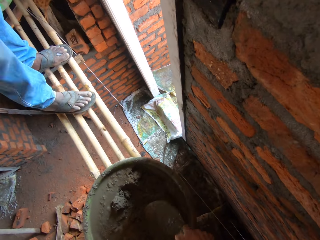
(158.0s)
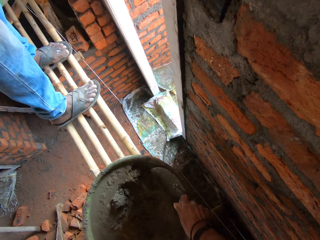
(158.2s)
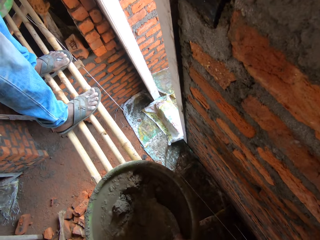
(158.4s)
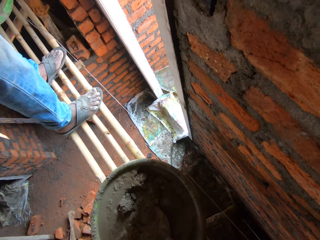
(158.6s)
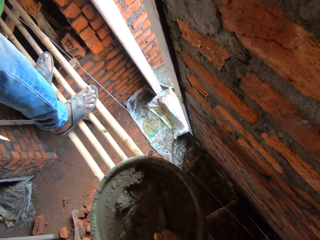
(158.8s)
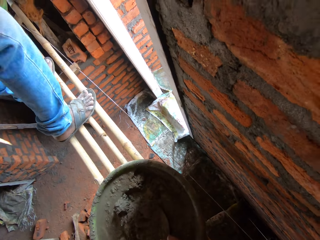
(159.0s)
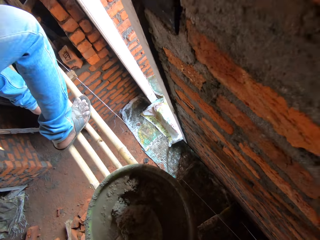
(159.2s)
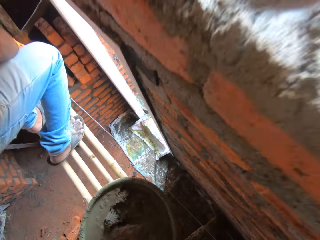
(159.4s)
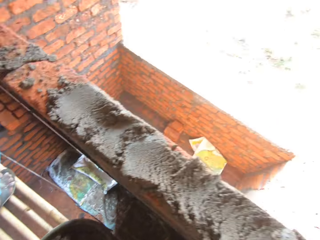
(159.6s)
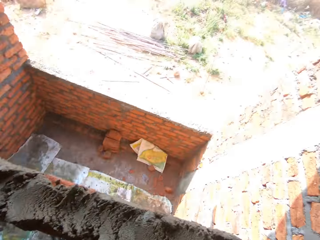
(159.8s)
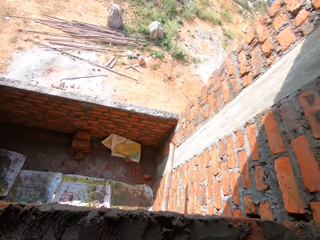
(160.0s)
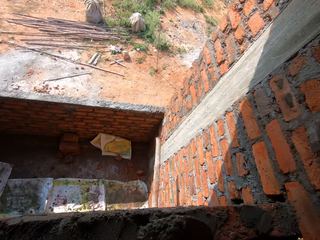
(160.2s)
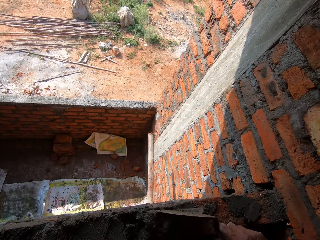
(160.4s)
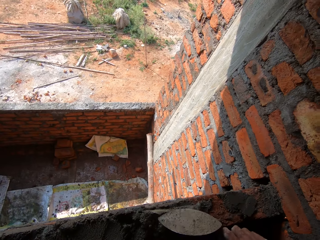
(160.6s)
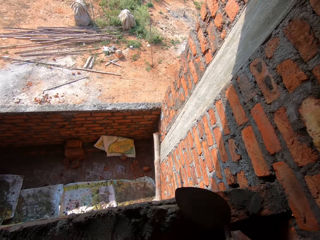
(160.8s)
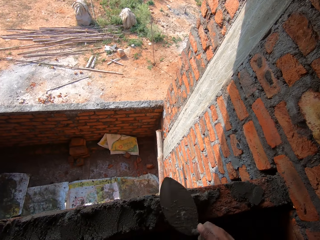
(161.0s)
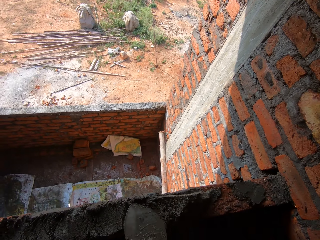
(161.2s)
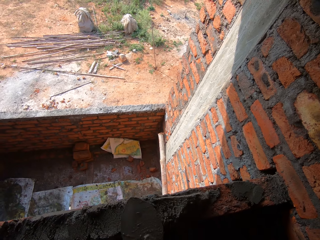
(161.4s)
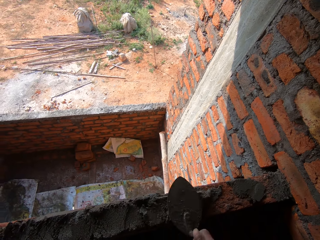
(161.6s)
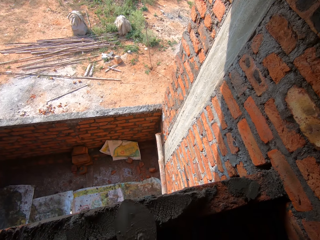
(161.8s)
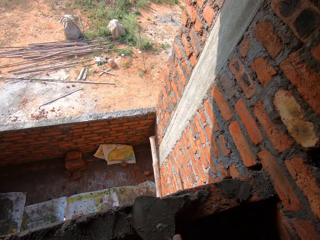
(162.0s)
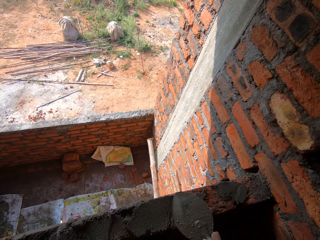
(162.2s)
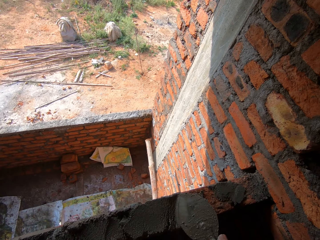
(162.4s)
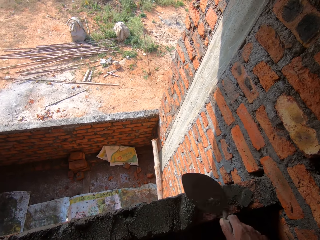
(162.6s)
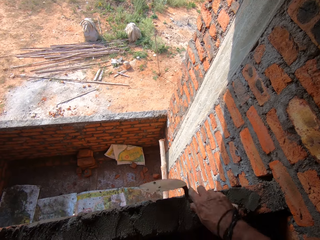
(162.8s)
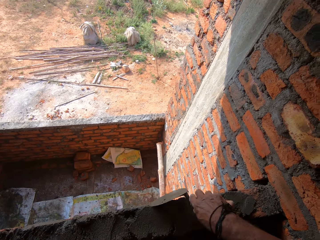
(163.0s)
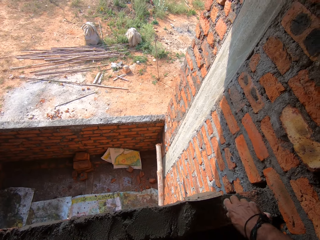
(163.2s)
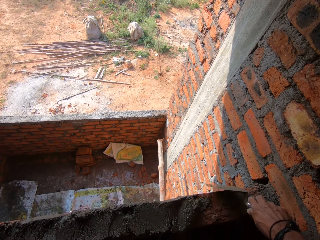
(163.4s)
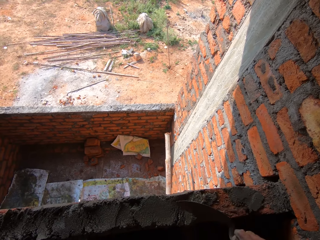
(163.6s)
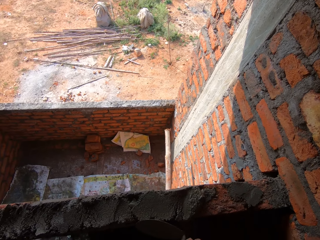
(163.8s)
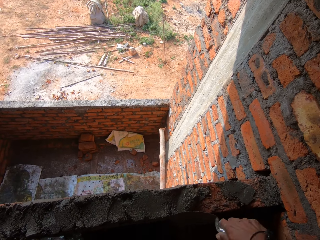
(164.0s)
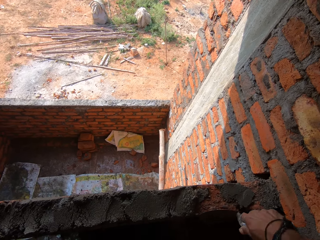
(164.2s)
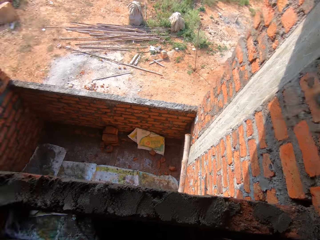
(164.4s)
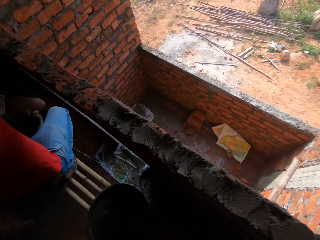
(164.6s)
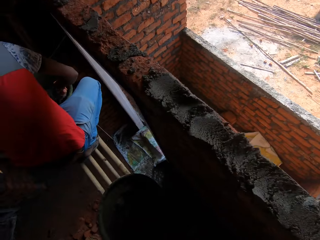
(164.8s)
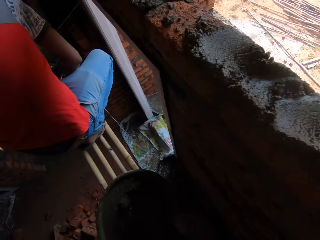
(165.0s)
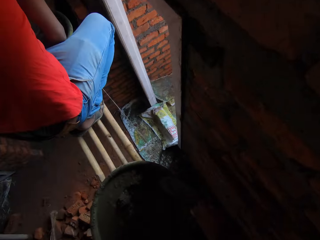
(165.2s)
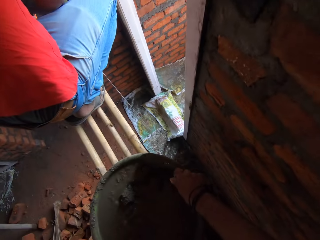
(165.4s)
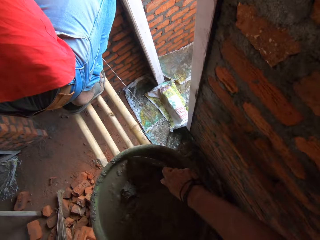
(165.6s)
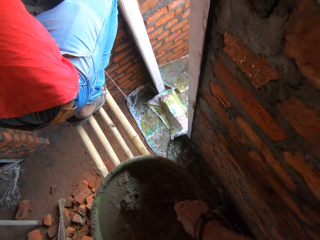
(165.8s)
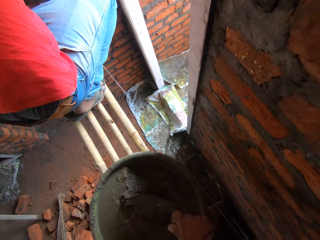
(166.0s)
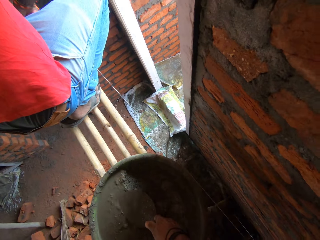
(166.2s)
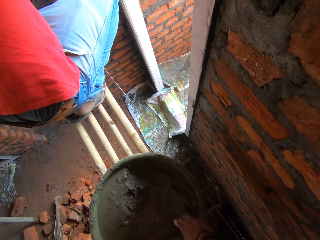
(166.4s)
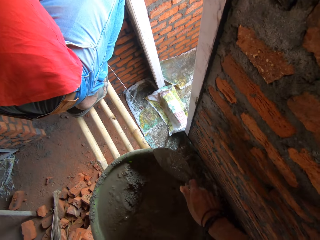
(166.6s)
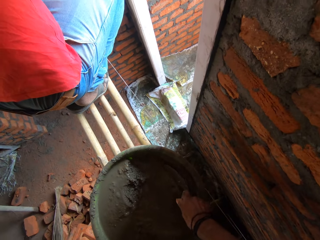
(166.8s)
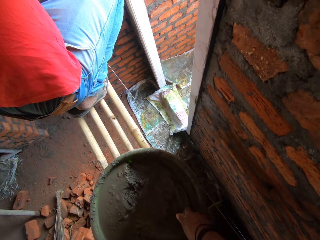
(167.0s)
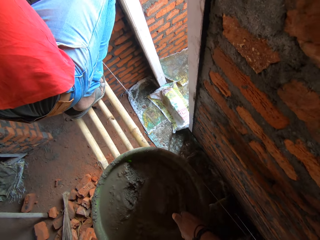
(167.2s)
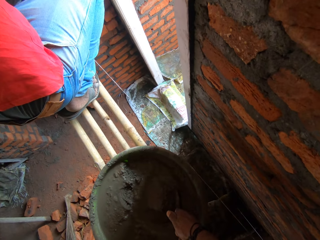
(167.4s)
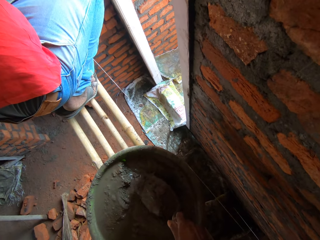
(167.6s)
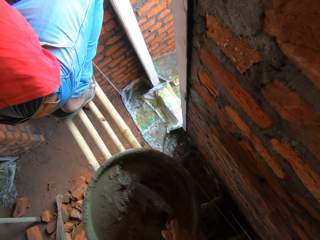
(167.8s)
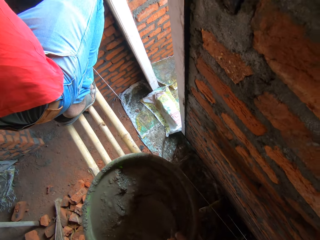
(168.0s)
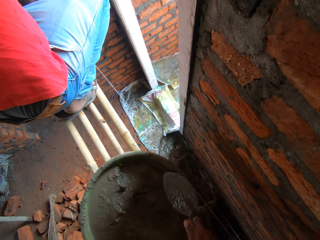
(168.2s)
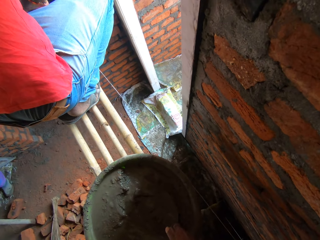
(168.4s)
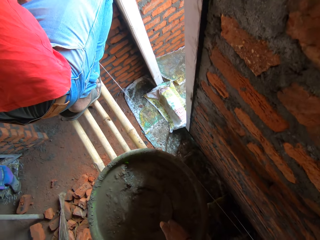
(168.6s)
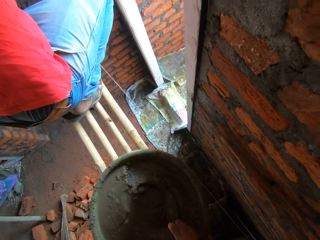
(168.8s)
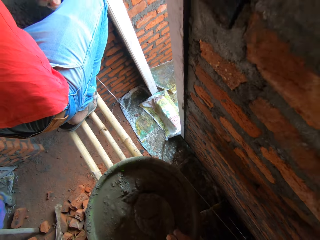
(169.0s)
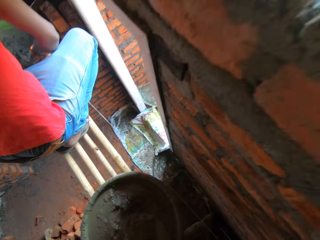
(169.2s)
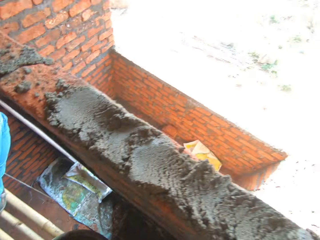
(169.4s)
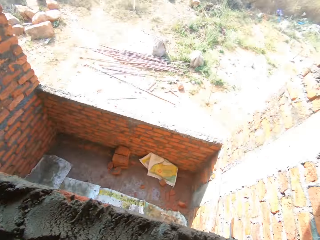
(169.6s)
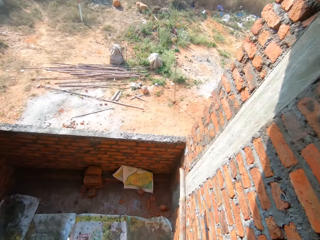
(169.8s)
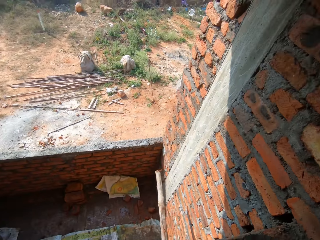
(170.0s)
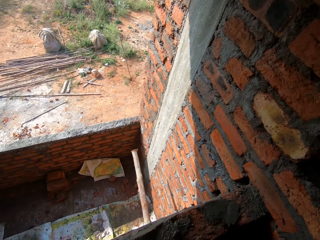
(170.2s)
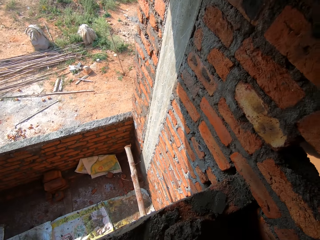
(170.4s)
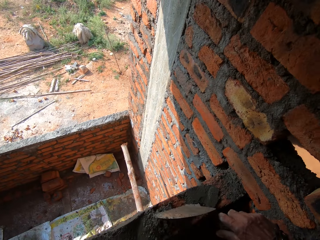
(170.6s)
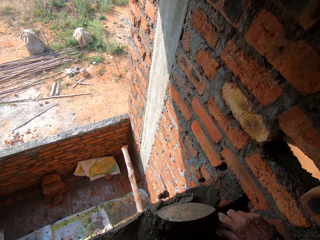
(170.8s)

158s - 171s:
The camera wearer mixes the concrete. They scoop the concrete. They place the concrete on the wall. They smear the concrete. They mix the concrete. They scoop the concrete.

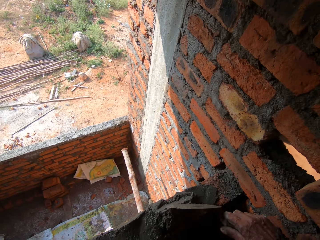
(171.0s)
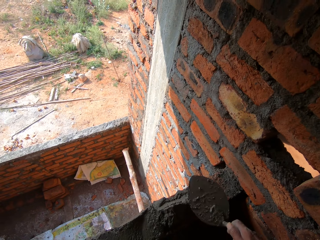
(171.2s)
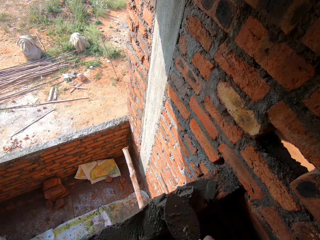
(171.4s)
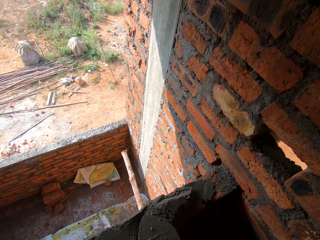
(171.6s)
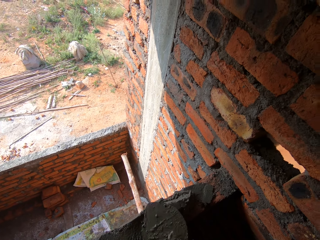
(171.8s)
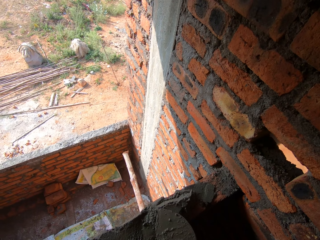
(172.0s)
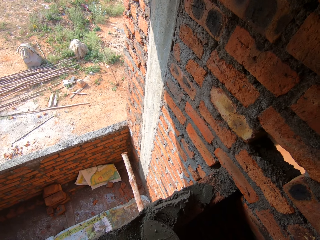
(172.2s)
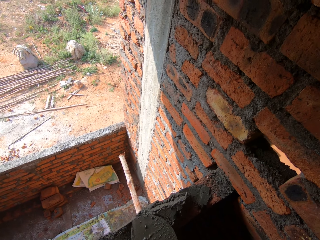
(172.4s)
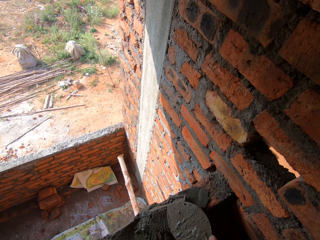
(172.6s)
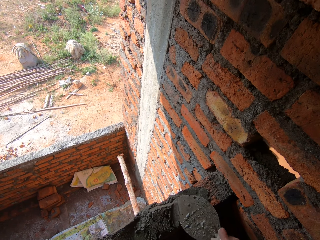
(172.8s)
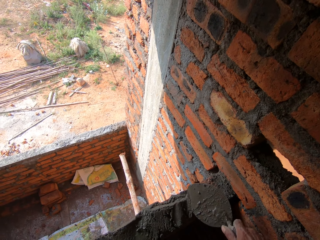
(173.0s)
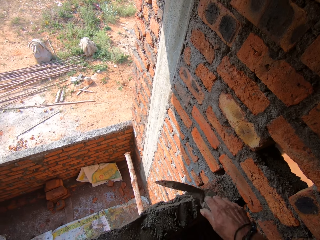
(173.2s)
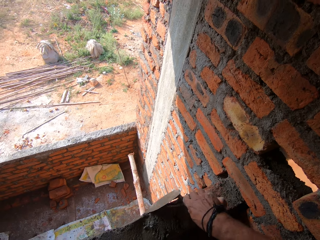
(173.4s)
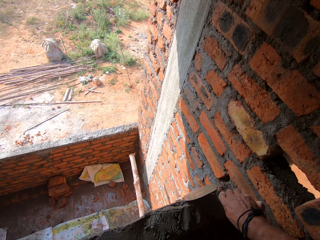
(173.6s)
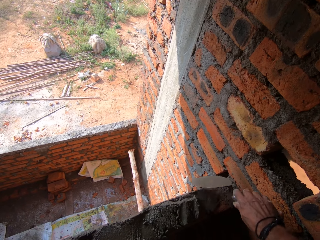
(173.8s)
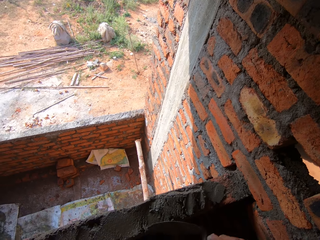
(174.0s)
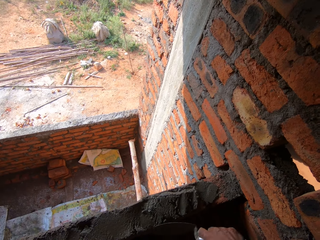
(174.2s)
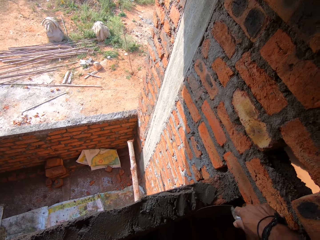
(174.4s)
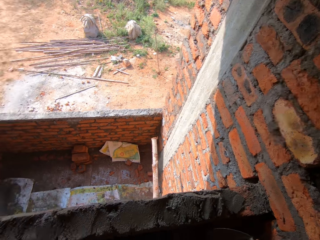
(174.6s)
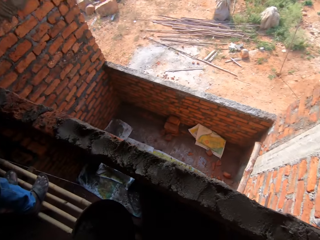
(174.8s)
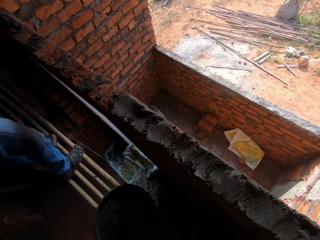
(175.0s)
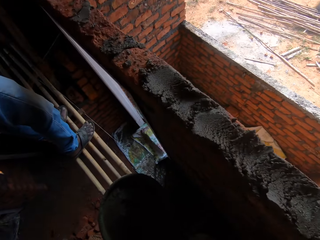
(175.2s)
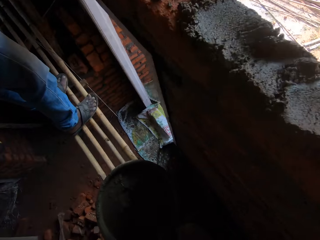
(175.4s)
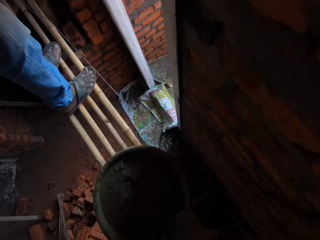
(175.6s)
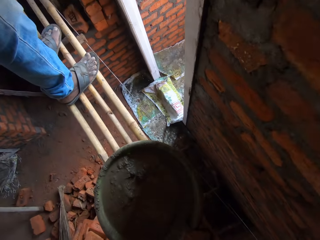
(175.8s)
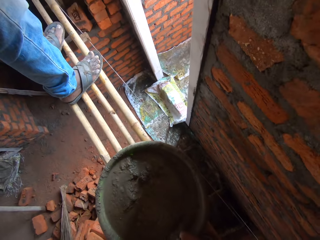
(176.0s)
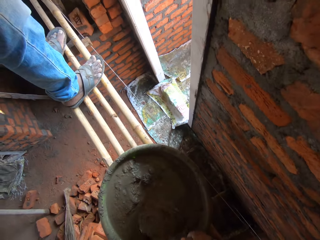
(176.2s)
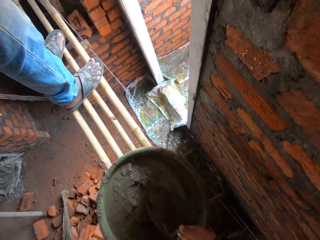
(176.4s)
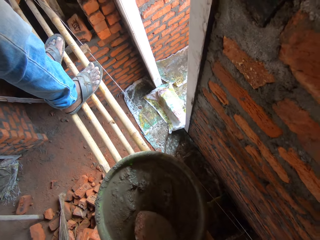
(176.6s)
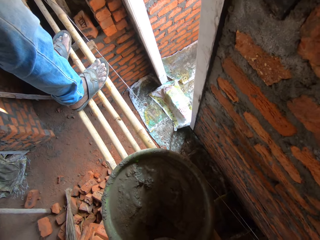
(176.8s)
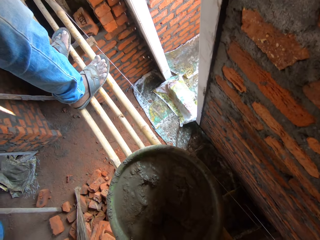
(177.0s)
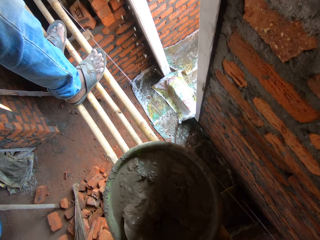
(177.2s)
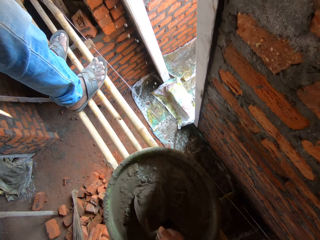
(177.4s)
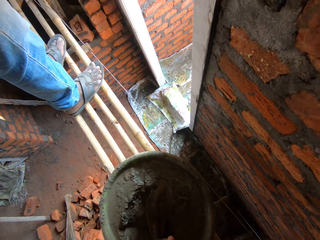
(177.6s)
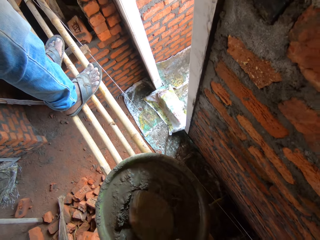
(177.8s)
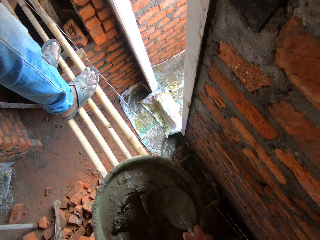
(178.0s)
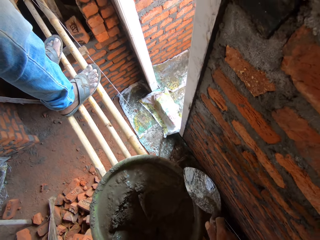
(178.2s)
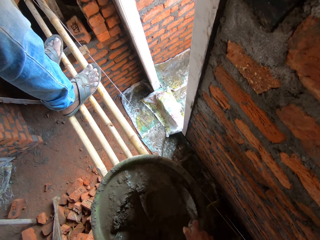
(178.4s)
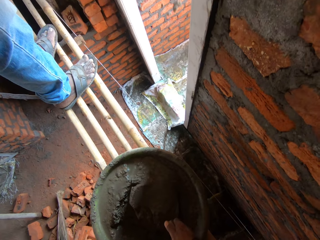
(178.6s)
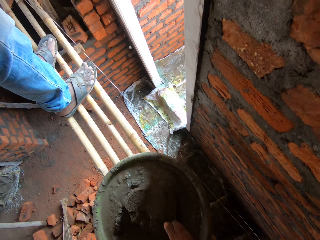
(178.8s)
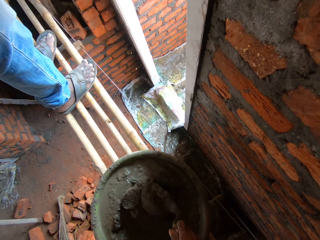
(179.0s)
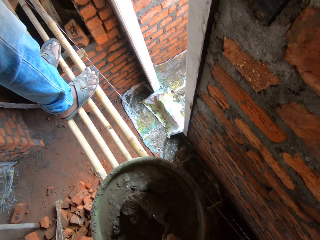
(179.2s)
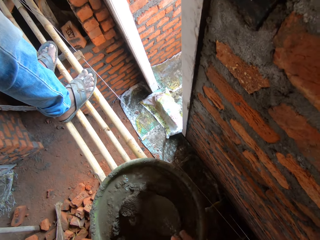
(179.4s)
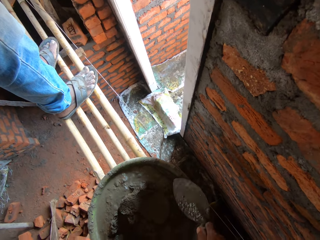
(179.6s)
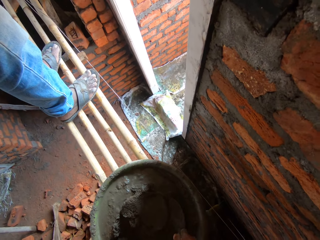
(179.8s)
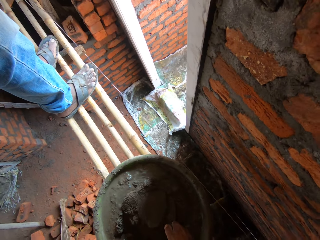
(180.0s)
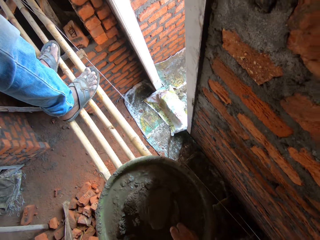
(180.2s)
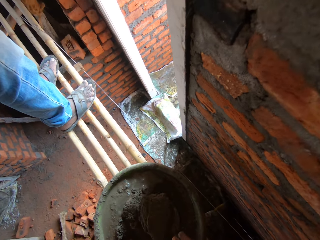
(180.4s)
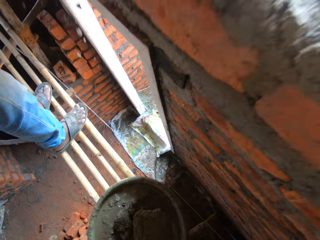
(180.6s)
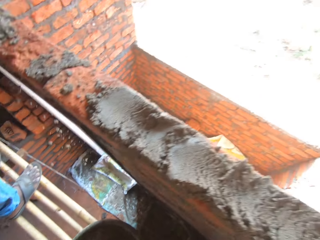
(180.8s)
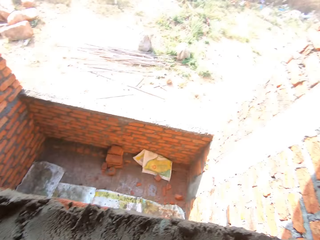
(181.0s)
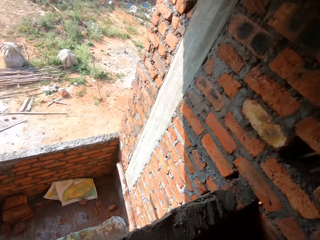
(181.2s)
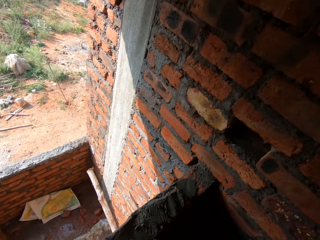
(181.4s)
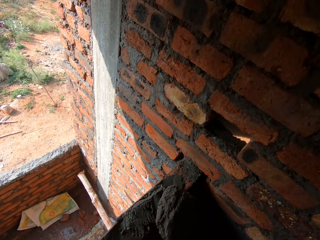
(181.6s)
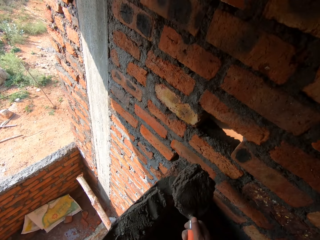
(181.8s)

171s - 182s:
The camera wearer places the concrete on the wall. They smear the concrete. They mix the concrete. They scoop the concrete.
